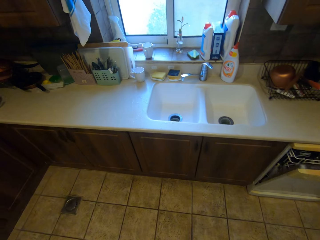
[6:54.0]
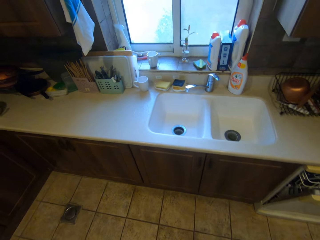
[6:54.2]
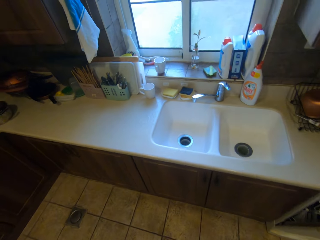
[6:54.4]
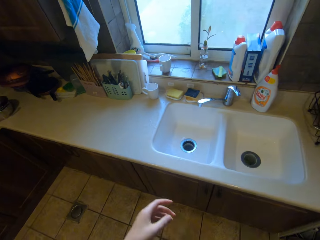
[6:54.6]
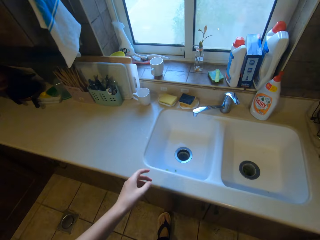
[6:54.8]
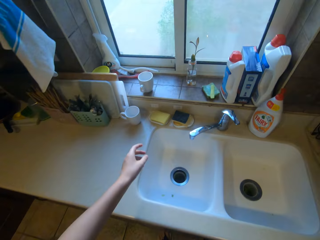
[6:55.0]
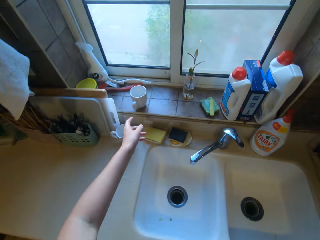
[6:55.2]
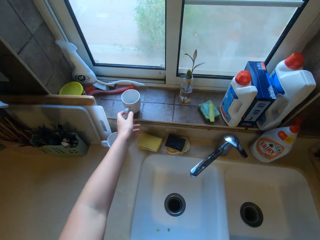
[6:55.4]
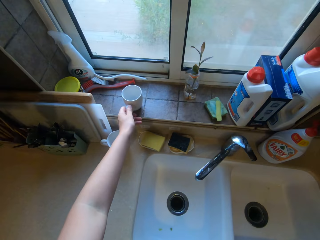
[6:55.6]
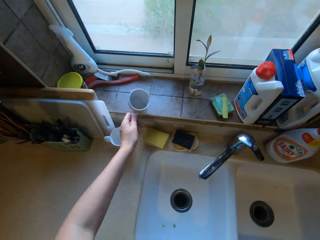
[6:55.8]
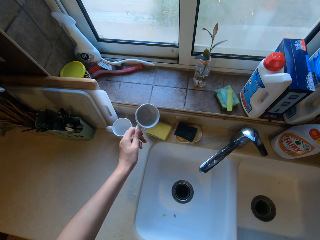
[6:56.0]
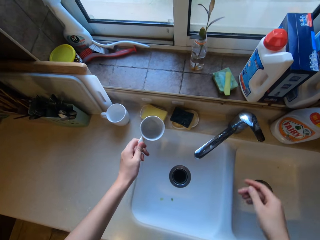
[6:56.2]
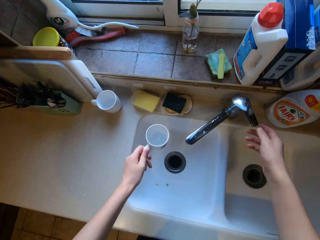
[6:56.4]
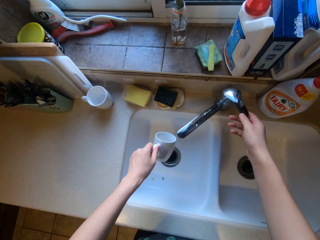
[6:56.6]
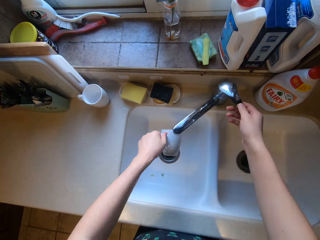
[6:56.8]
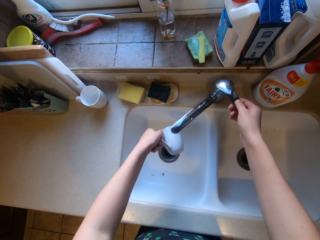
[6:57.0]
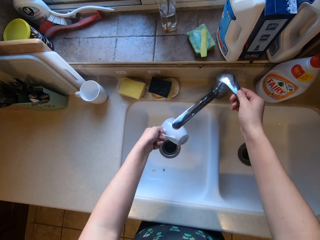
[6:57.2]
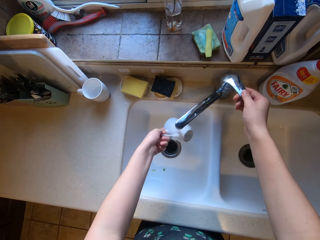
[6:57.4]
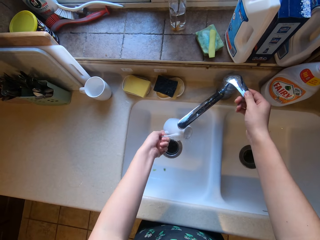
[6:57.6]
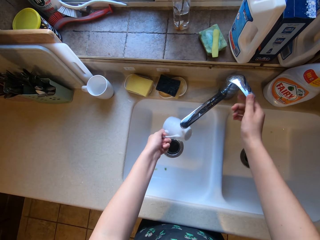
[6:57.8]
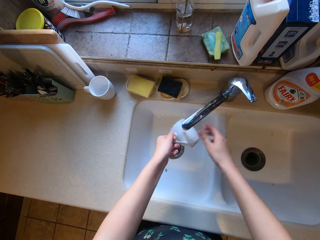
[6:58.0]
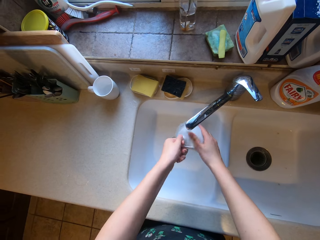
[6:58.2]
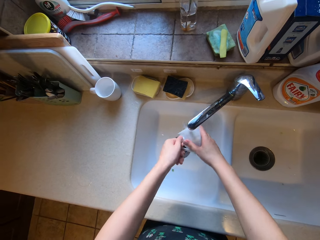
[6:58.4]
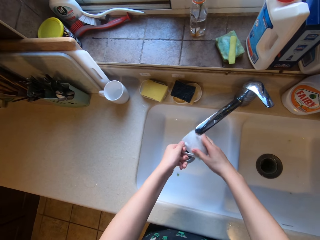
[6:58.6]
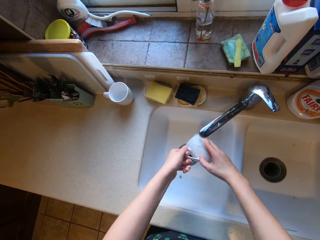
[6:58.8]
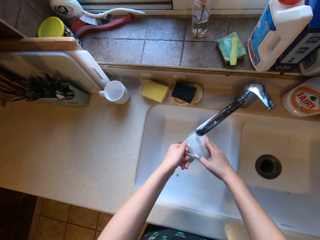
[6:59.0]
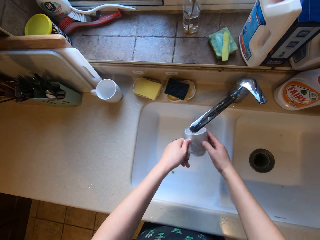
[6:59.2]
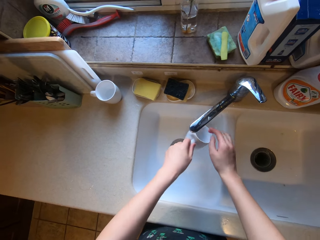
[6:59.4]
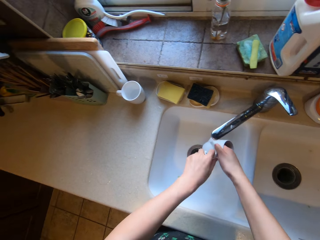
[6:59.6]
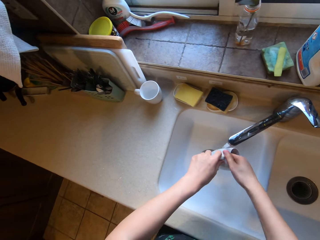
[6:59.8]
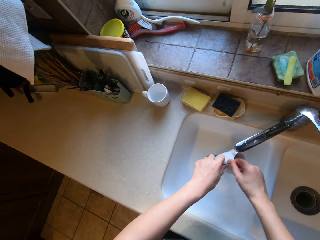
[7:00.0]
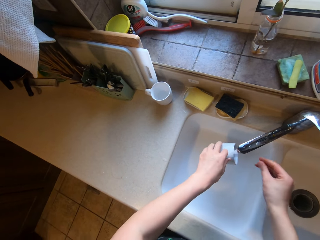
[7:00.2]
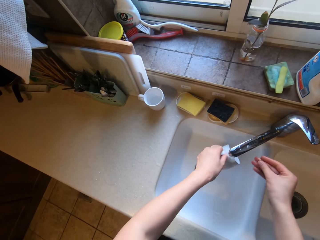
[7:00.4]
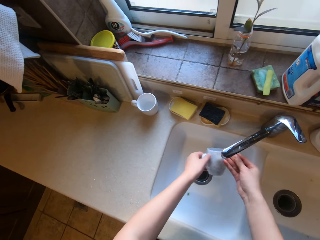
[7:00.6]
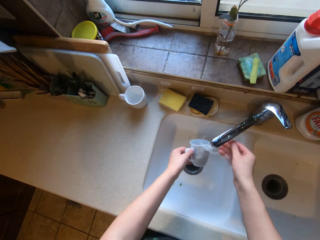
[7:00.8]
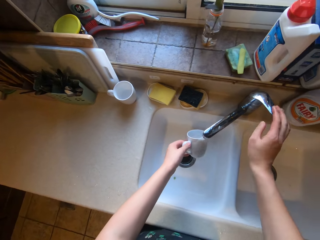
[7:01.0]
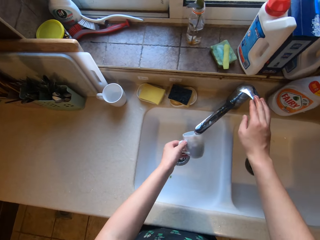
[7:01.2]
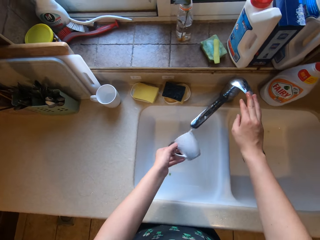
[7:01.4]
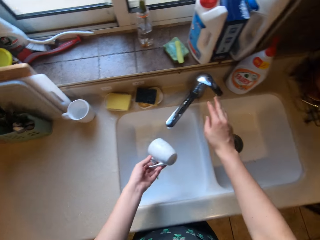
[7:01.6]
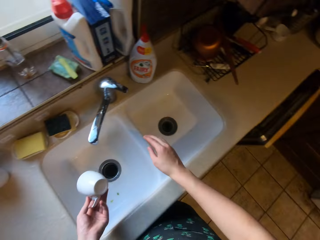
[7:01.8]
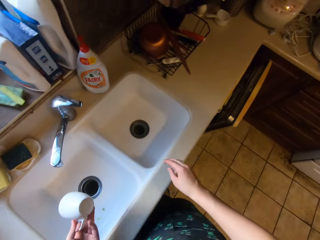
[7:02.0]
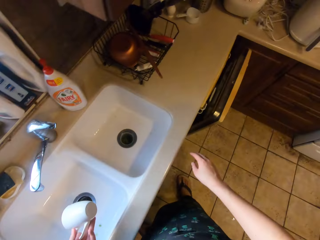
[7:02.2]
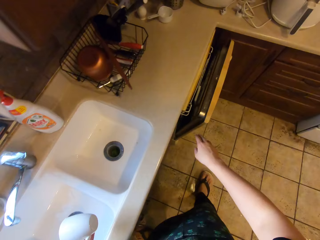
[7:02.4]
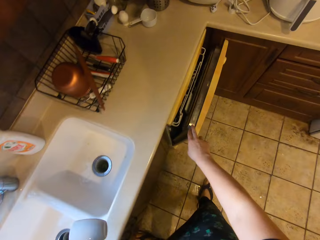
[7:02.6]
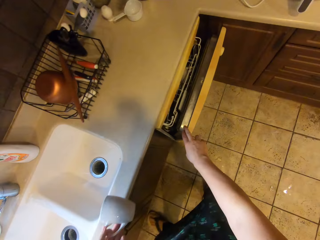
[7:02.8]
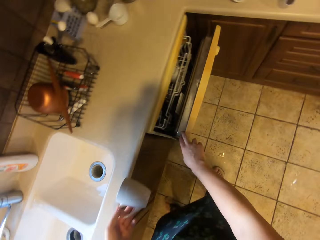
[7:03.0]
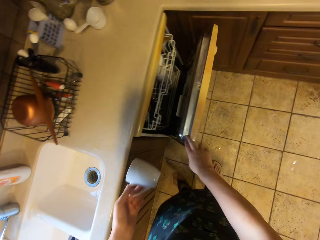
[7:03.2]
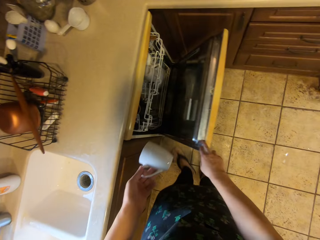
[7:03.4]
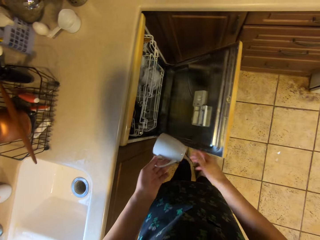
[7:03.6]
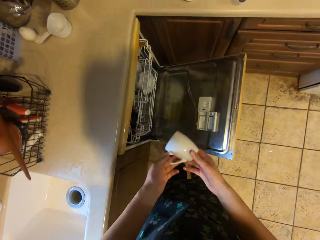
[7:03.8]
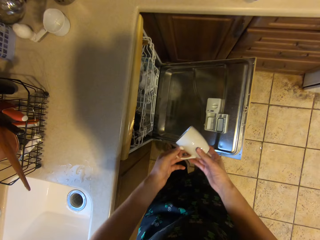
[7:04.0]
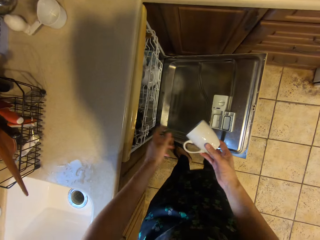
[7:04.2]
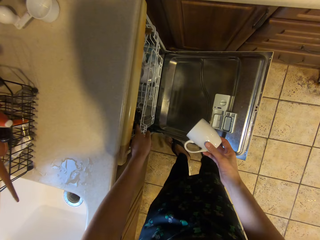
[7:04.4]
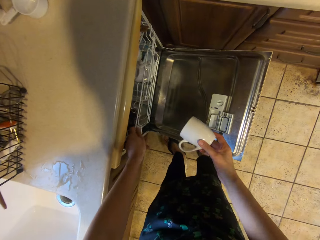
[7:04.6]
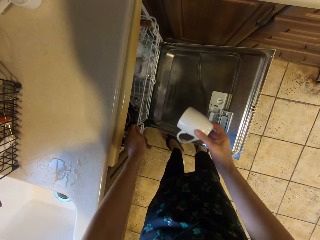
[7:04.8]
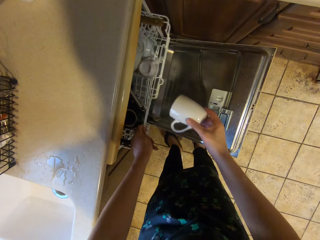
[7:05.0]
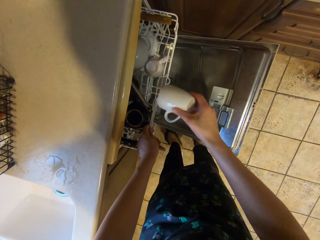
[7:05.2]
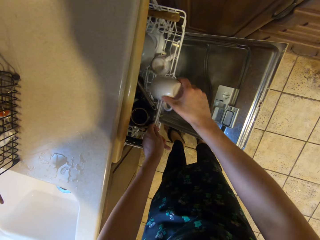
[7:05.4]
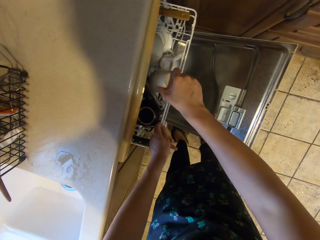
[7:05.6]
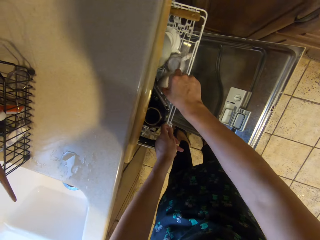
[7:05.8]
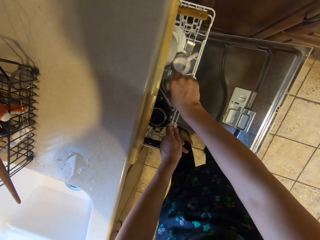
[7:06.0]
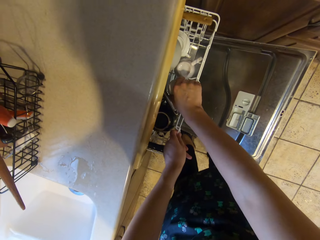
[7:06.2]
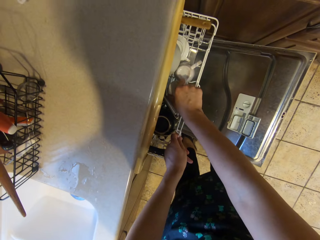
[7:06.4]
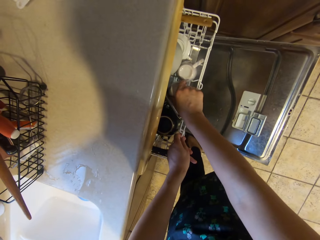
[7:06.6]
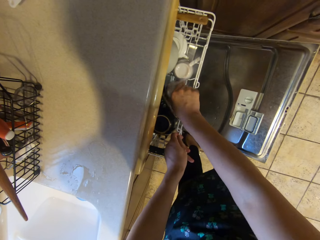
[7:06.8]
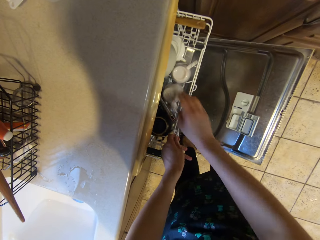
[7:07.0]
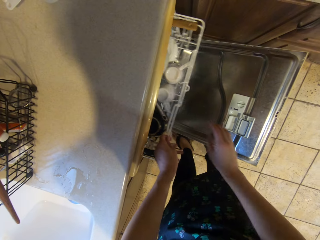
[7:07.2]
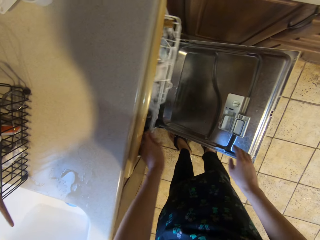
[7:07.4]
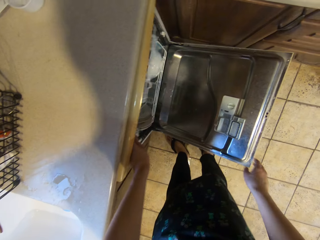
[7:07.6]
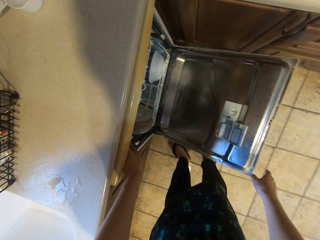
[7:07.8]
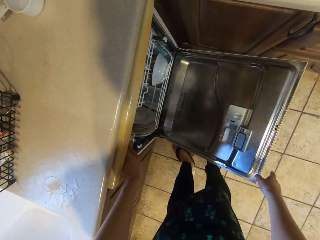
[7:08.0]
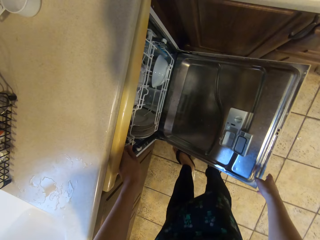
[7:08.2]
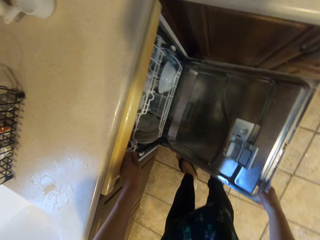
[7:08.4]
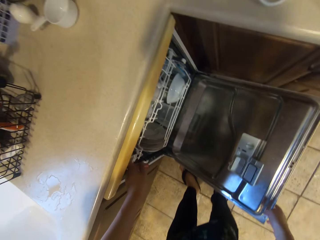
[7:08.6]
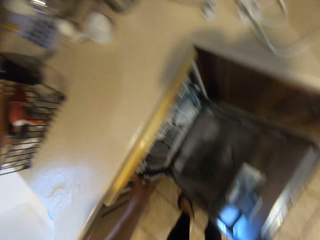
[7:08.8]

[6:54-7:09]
The camera wearer takes a cup from the window. They put on the tap. They rinse the cup in the sink. They put off the tap. They open the dishwasher or cabinet. They put the cup in the dishwasher.

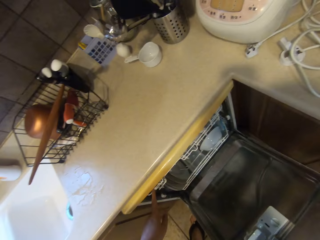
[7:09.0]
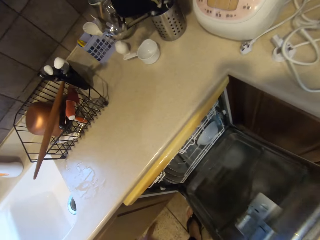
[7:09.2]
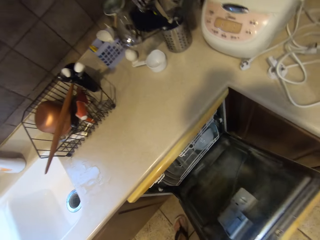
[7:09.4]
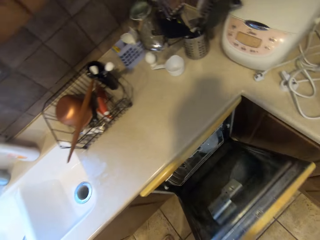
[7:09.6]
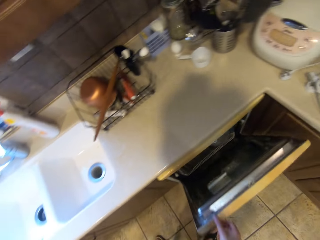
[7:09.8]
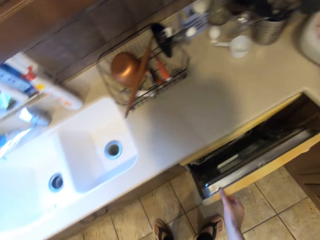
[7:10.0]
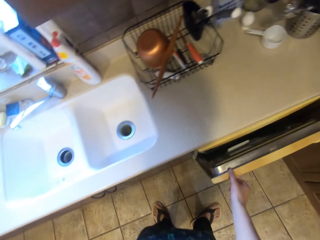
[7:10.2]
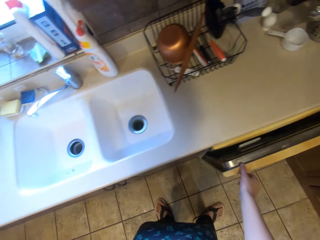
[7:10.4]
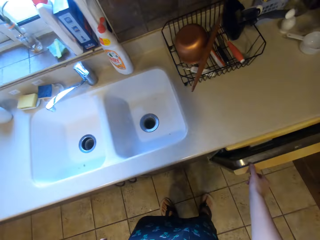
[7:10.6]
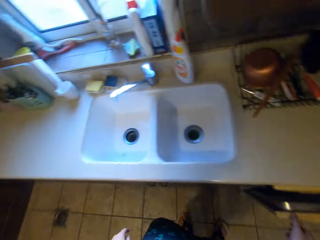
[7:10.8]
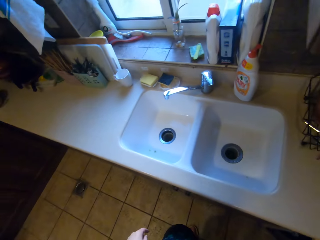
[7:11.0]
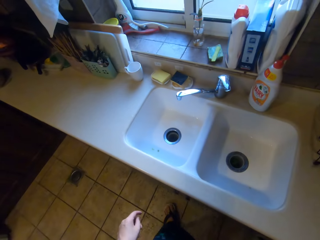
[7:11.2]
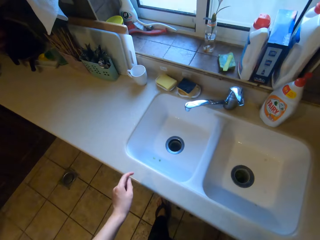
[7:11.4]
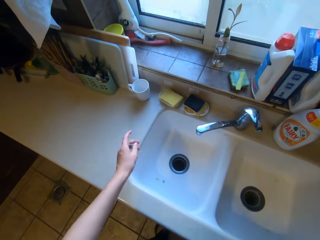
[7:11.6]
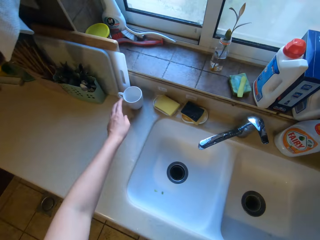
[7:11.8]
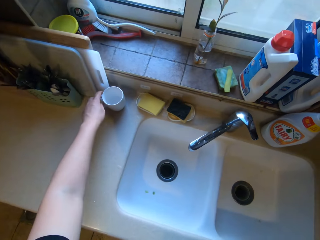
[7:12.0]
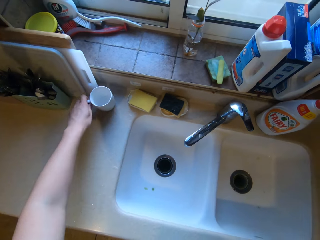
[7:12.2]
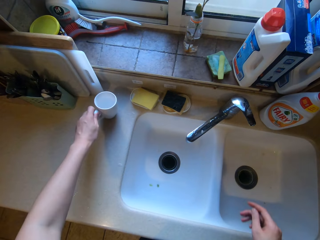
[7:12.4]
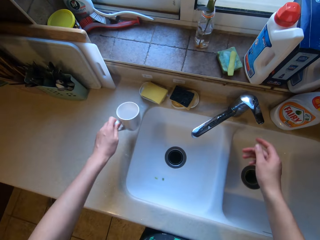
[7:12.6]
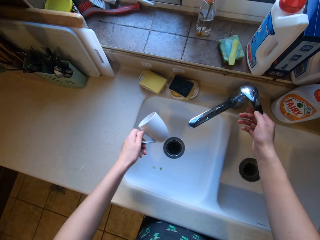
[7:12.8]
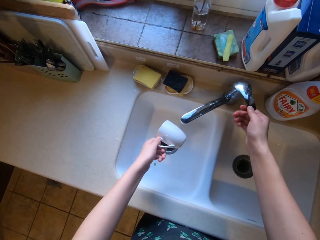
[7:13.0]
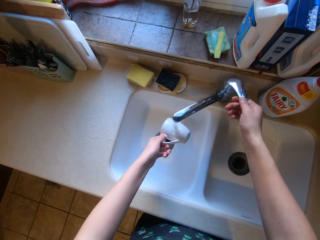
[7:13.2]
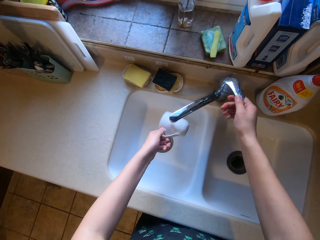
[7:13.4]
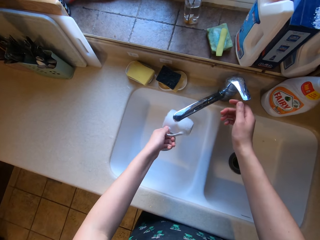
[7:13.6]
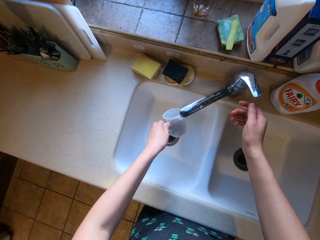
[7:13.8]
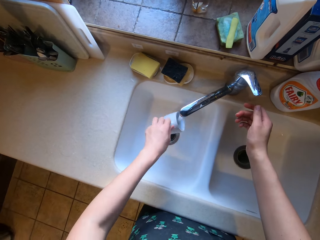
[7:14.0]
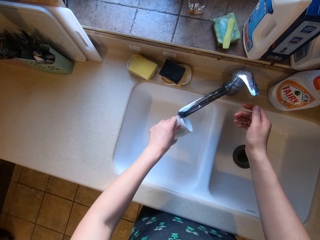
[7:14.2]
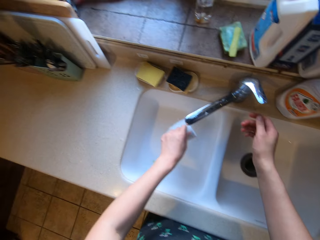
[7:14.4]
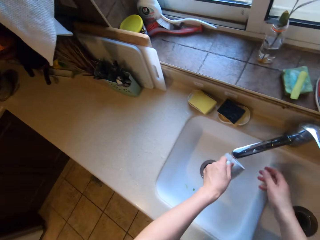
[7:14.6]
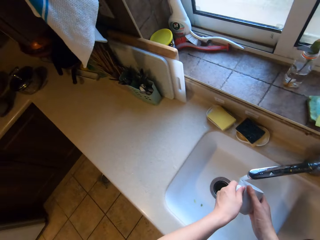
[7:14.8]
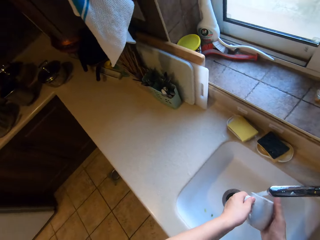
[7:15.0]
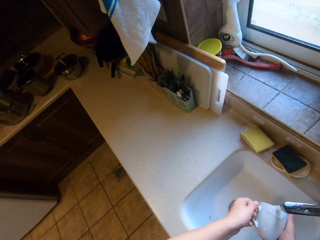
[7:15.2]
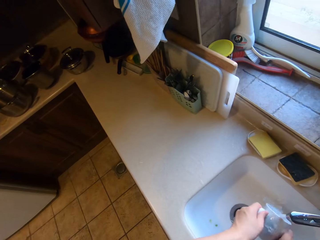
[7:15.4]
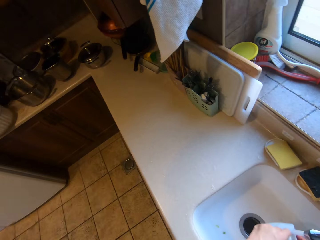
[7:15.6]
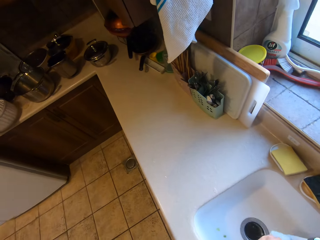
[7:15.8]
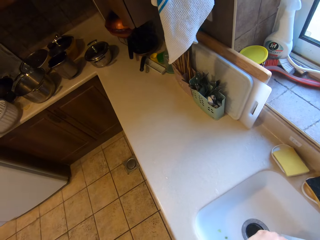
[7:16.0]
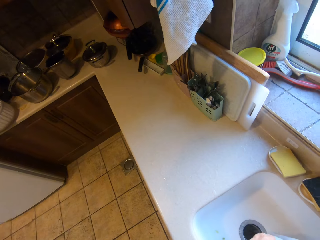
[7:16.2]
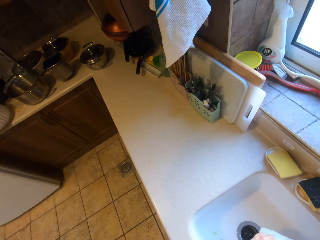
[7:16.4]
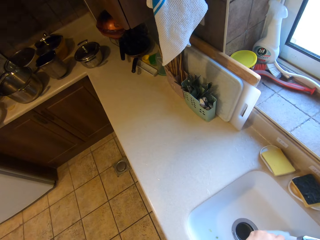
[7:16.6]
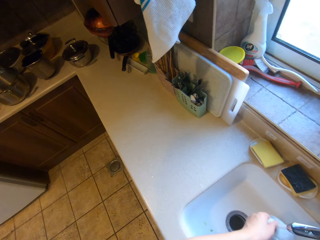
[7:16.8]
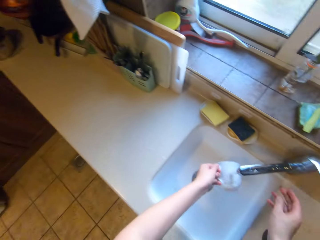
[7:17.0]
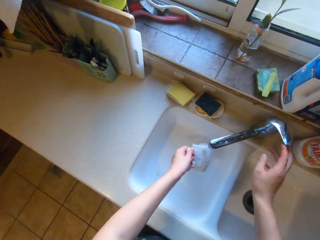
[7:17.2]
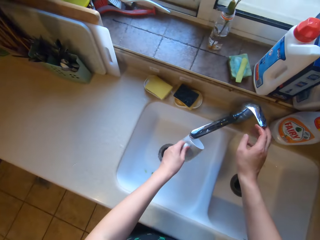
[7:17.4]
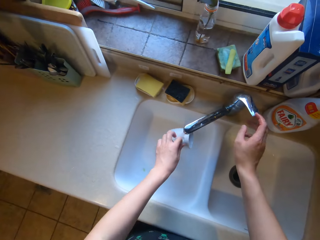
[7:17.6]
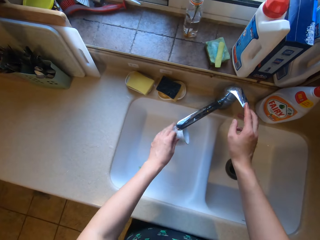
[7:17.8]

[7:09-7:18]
The camera wearer closes the dishwasher or cabinet. They take another cup from the counter. They put on the tap. They rinse the cup in the sink.
